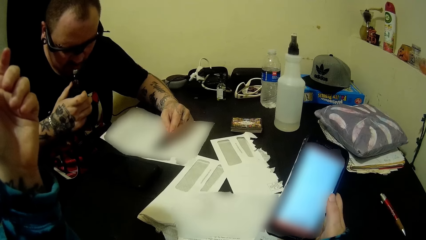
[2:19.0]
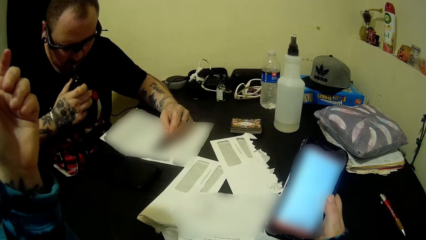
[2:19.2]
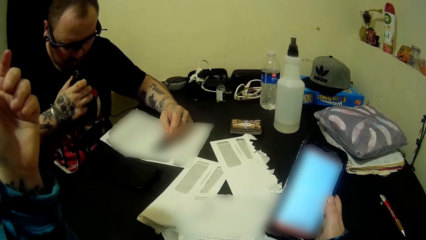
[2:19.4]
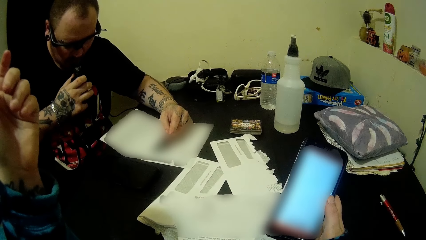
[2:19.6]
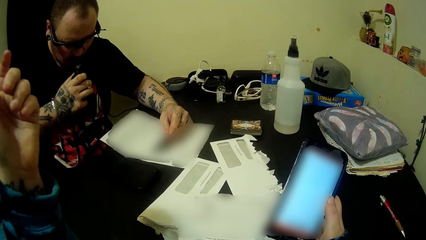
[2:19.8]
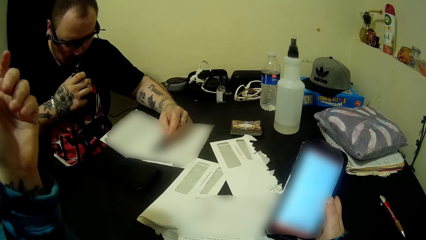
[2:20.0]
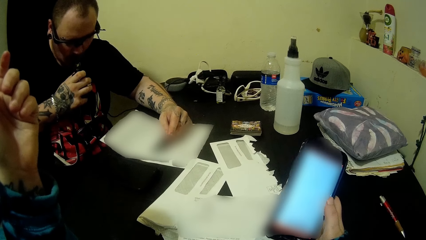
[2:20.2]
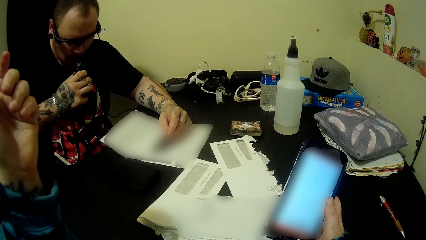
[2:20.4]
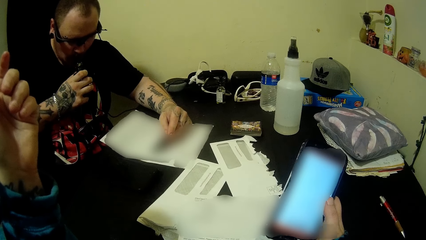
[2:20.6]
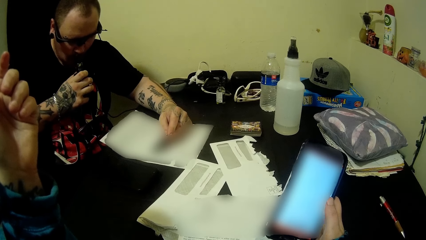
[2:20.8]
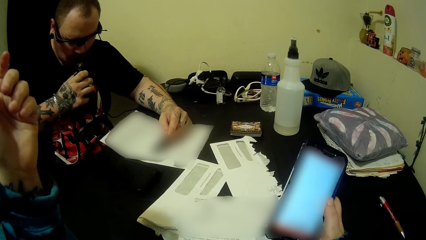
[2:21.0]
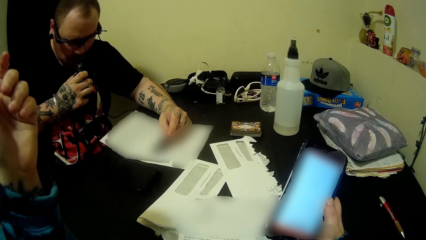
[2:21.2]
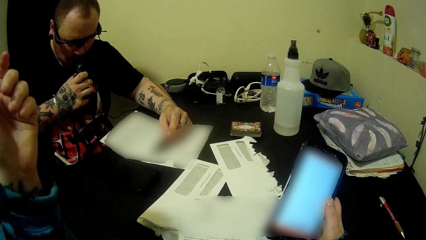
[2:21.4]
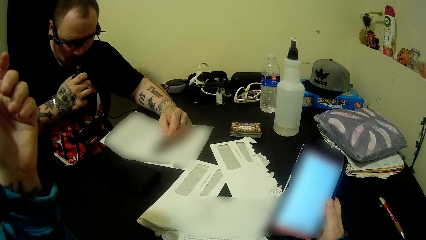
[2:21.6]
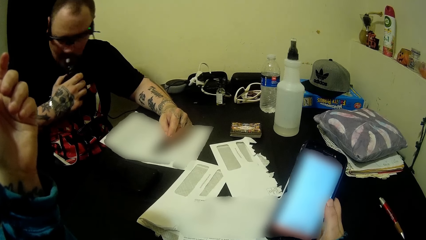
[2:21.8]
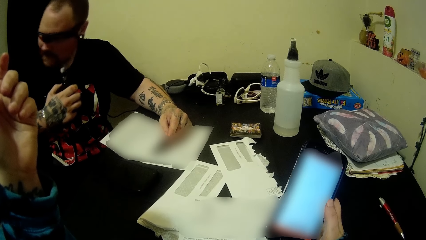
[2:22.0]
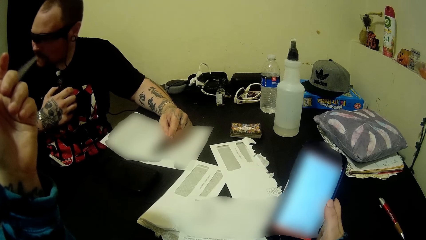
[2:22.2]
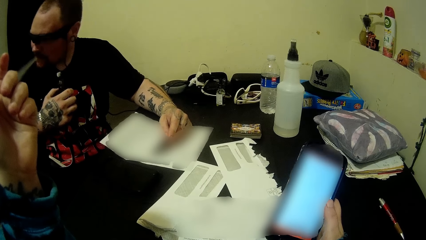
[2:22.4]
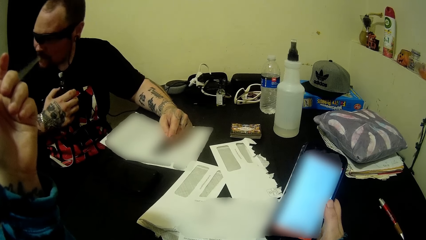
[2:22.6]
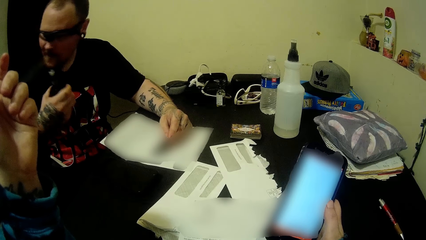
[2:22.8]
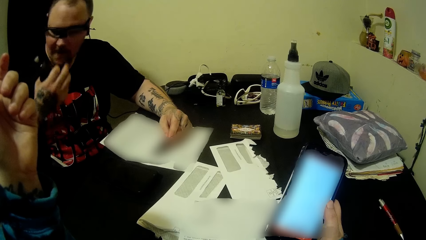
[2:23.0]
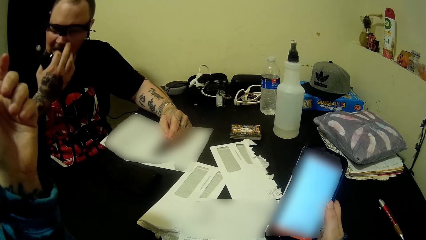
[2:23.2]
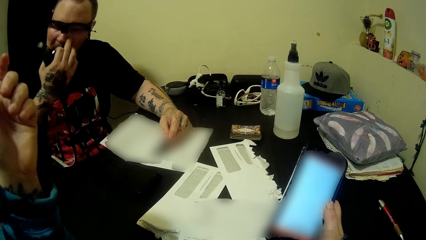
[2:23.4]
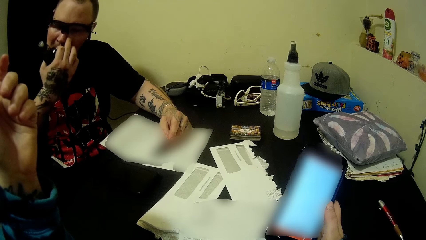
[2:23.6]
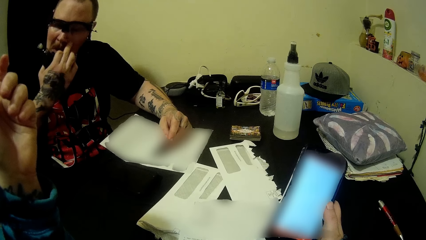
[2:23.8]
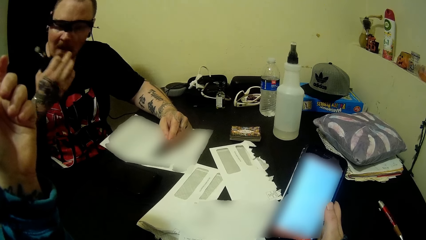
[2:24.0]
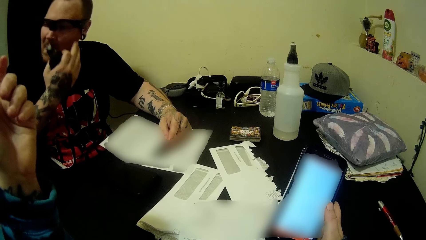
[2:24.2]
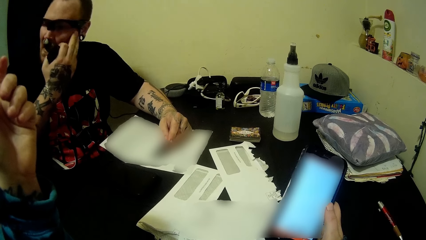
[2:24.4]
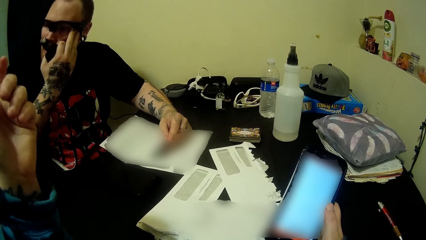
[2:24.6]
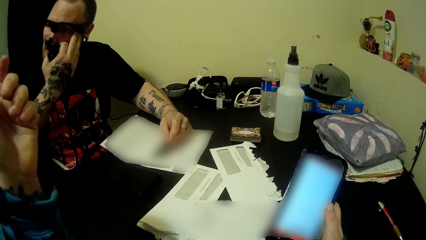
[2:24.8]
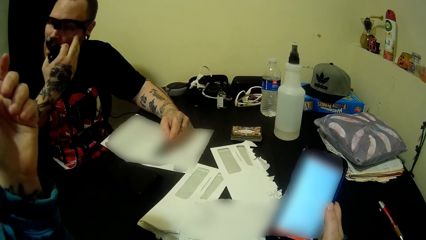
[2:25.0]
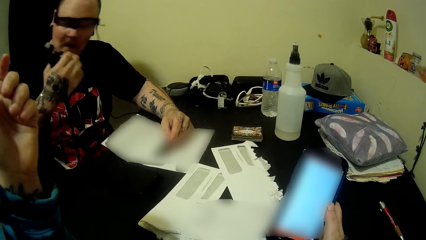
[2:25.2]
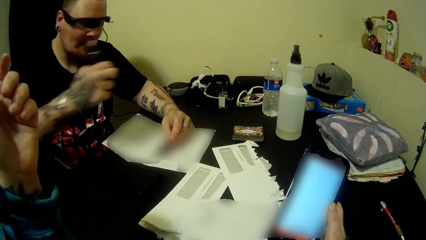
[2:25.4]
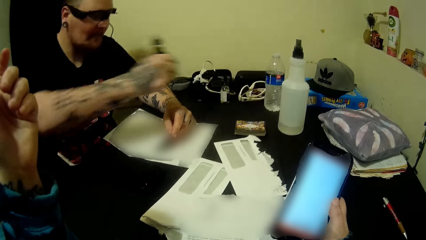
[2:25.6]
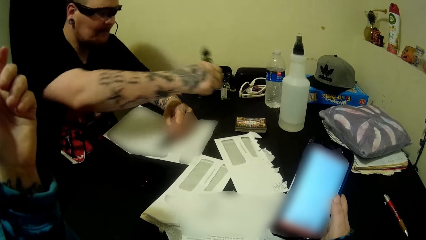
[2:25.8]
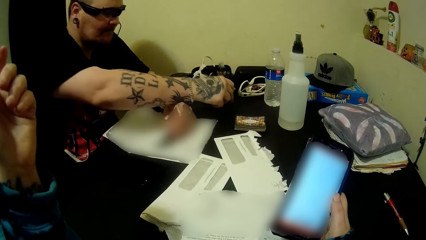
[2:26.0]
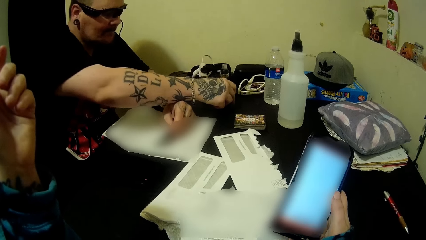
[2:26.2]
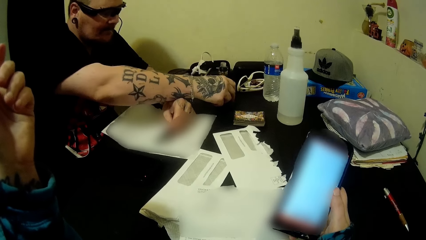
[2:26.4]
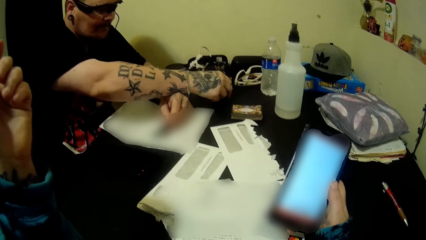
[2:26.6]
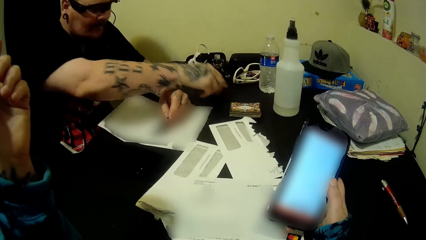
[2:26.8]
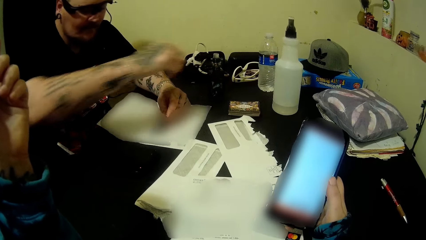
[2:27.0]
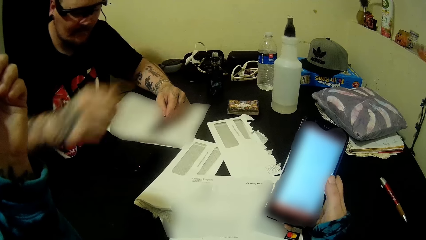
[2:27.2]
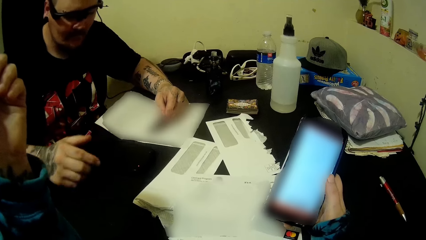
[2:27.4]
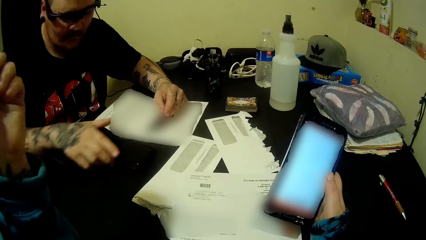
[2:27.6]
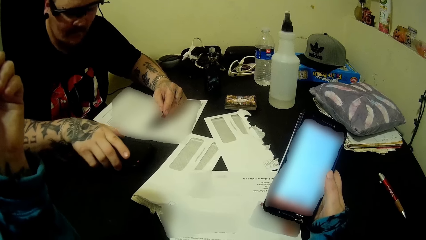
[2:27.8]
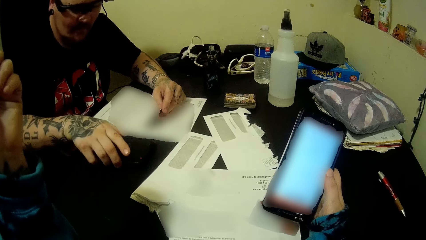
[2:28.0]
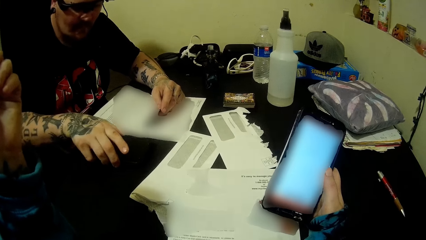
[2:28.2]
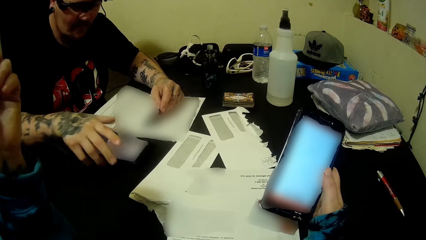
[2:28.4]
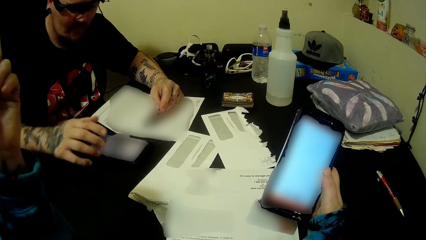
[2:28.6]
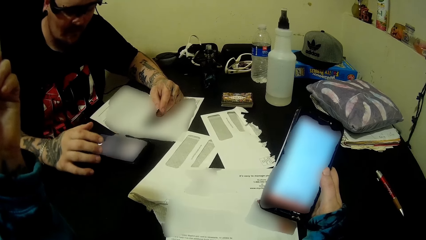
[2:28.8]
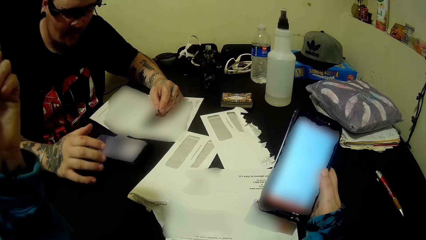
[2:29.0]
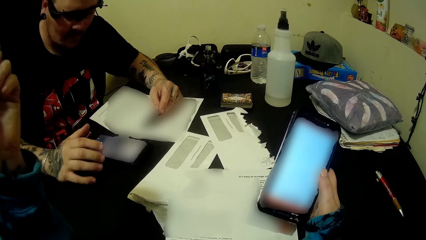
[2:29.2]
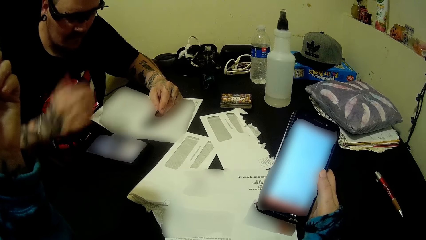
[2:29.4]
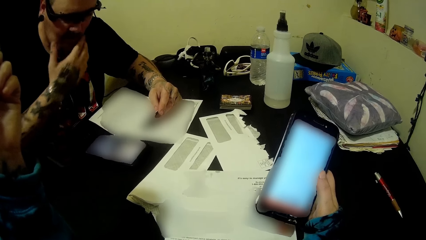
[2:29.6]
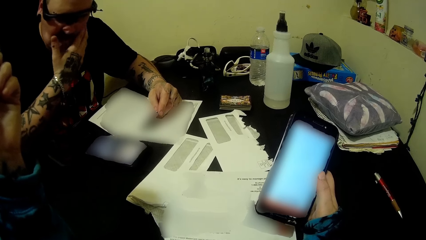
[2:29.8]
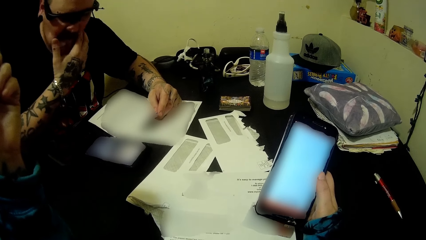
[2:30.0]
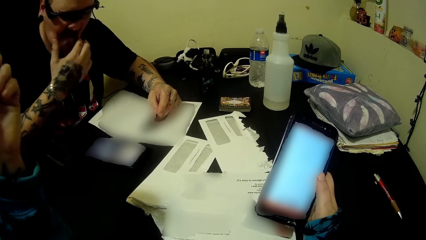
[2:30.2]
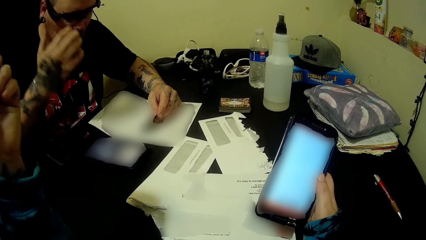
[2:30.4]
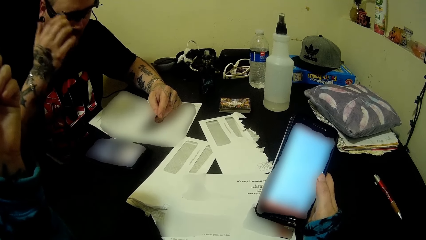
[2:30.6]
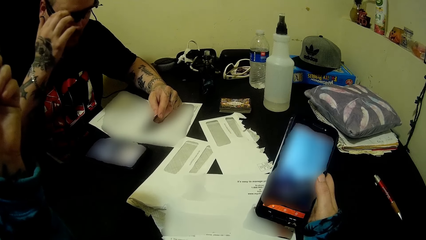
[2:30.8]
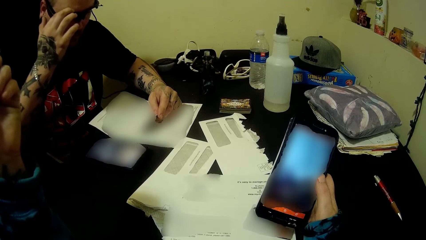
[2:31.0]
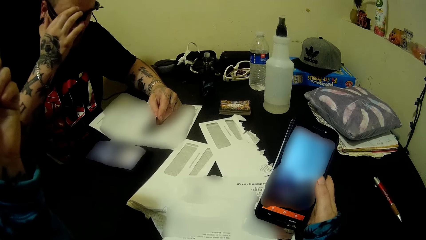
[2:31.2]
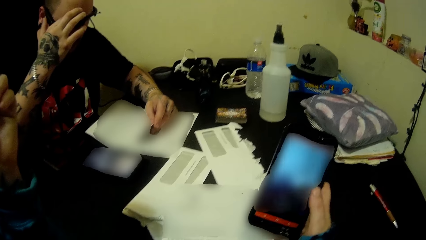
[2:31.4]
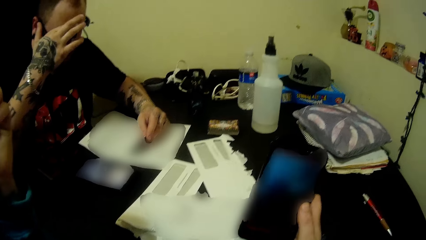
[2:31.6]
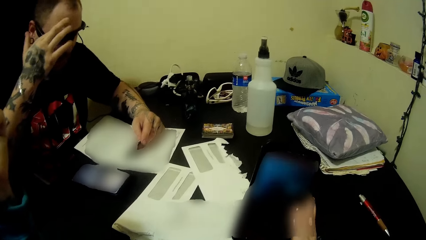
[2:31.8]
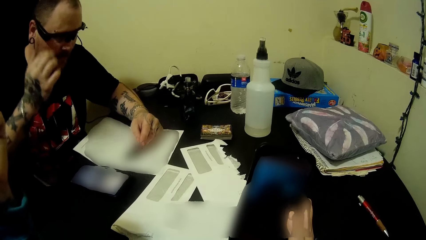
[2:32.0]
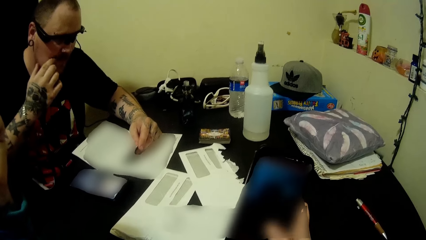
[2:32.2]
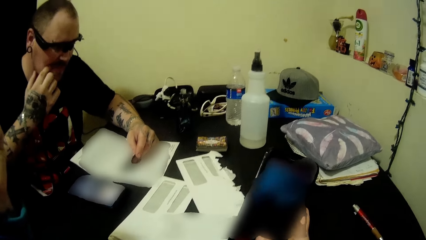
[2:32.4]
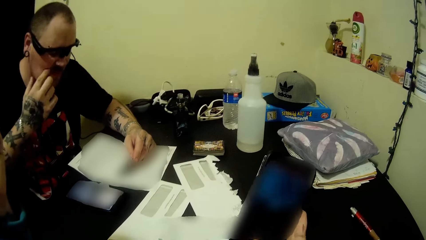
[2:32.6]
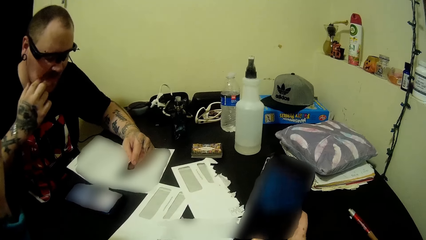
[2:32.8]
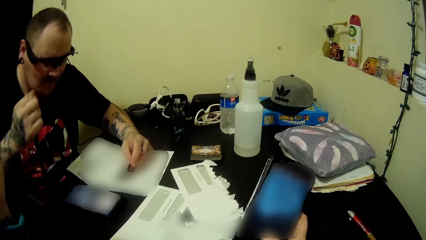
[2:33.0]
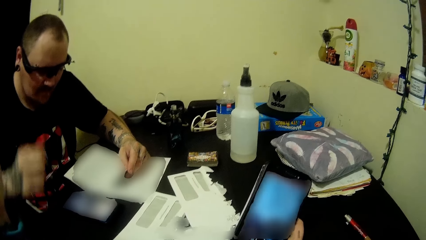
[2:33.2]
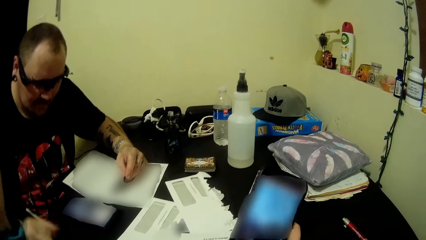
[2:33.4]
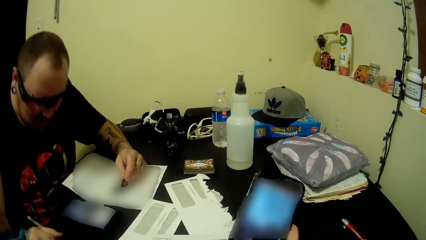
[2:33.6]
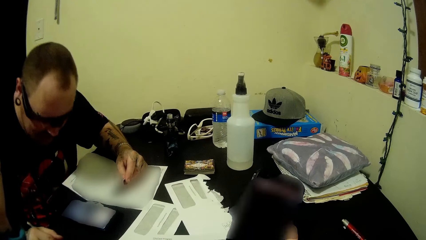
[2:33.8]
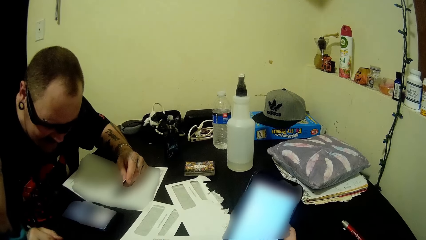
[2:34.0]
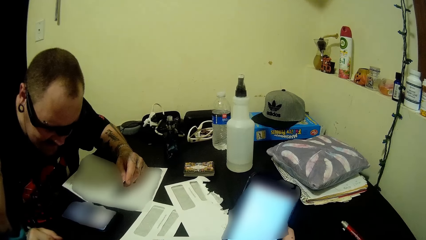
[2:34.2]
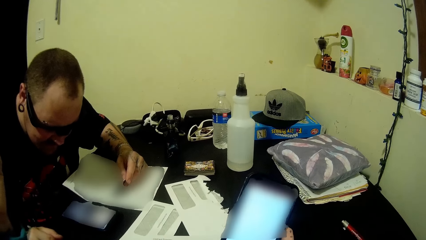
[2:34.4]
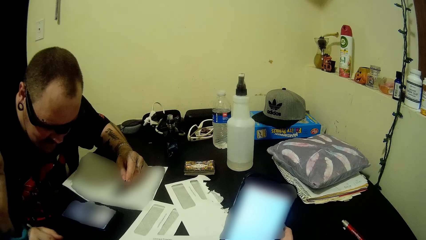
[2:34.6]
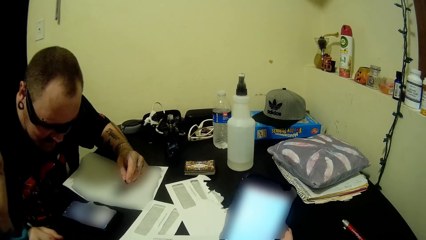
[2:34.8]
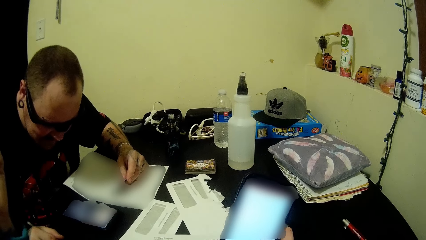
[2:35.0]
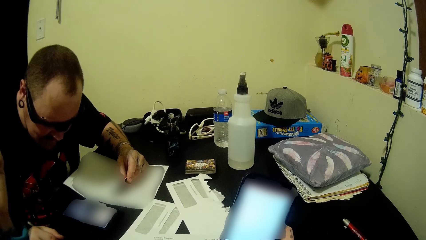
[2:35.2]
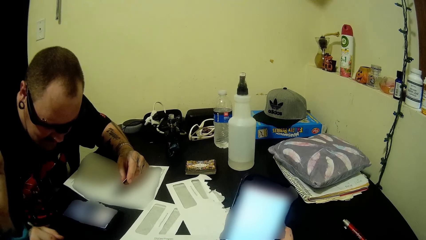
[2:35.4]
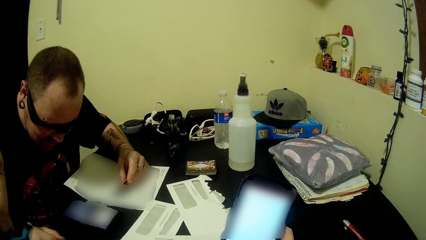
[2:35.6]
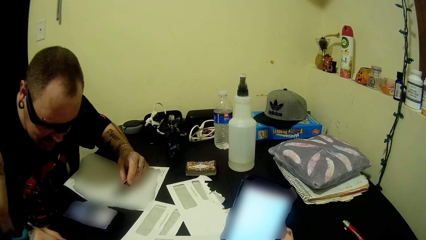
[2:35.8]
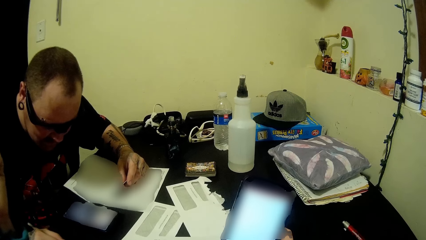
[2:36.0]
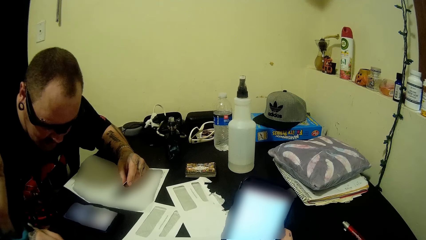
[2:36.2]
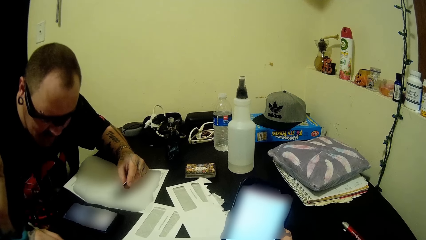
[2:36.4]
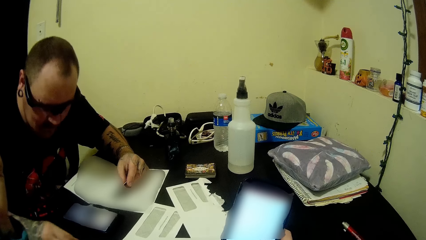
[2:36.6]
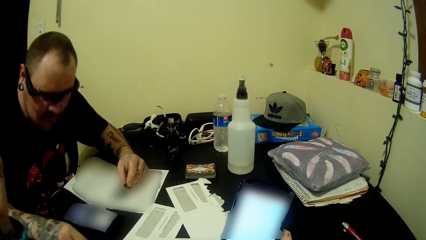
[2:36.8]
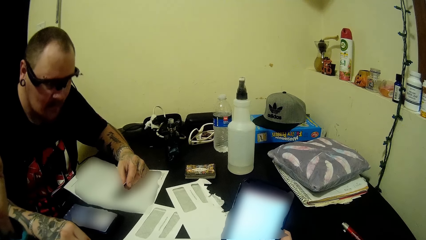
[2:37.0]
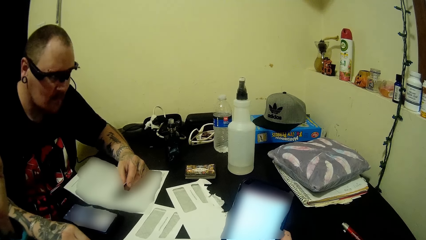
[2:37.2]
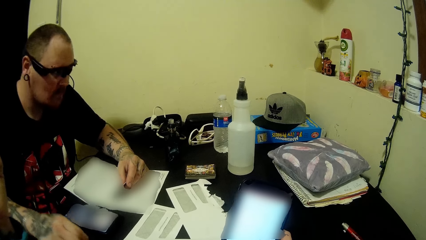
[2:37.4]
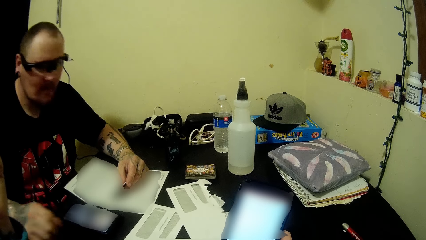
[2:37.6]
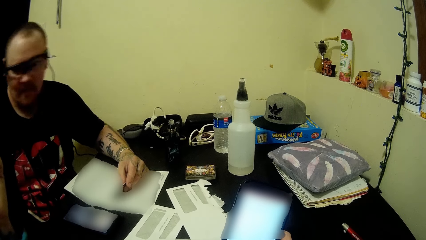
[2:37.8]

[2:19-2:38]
A person talks over the phone. The person holds the shisha, uses the vape bottle and drops the vape bottle. The person presses his phone. The camera wearer uses her phone. The person talks over the phone.
